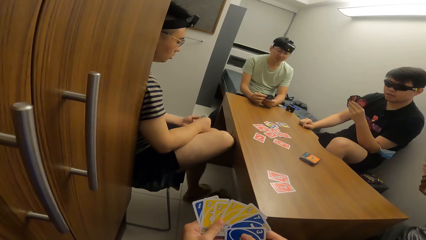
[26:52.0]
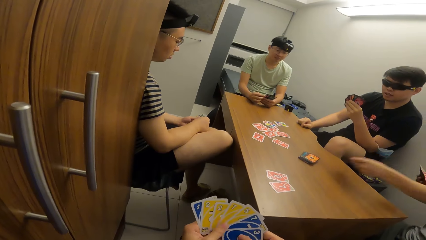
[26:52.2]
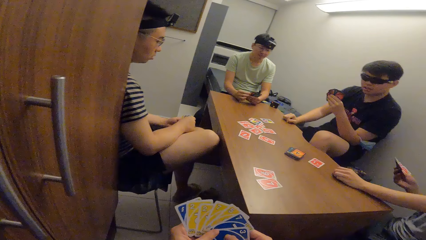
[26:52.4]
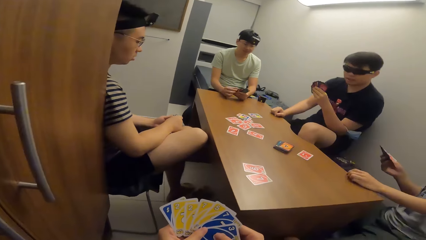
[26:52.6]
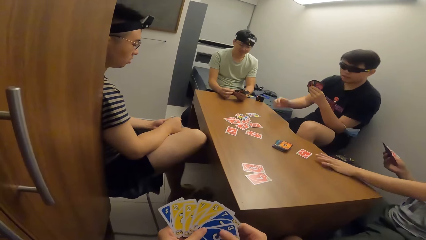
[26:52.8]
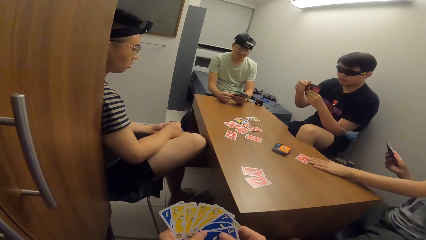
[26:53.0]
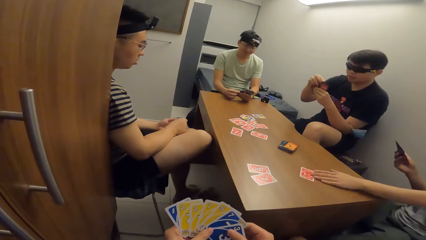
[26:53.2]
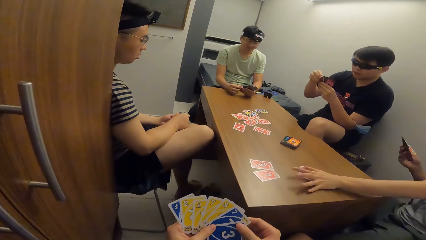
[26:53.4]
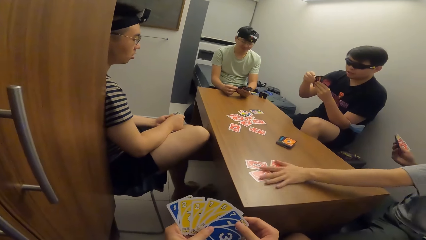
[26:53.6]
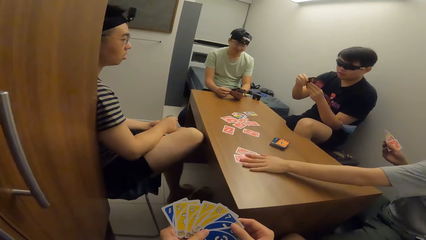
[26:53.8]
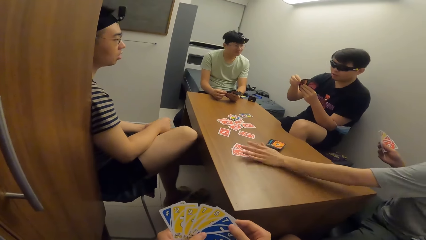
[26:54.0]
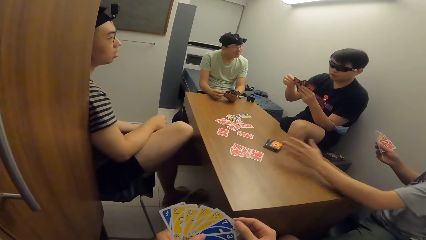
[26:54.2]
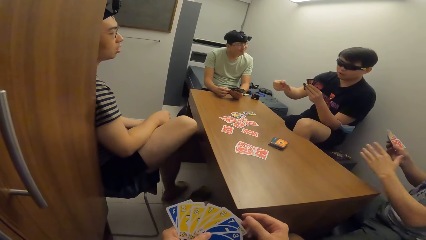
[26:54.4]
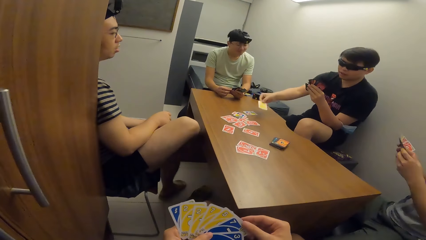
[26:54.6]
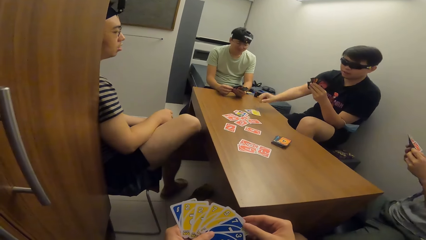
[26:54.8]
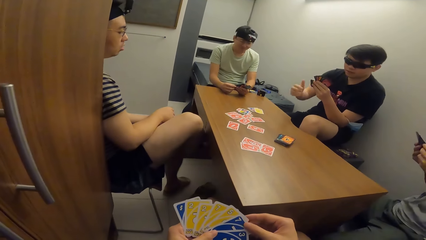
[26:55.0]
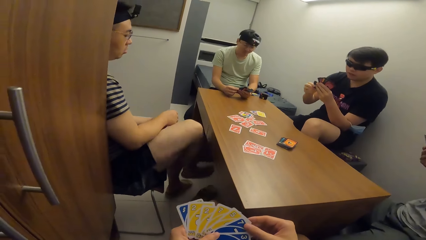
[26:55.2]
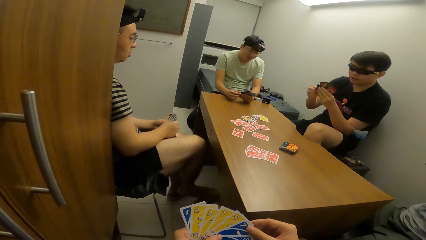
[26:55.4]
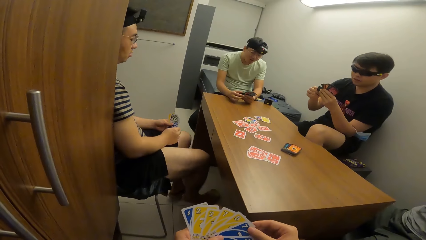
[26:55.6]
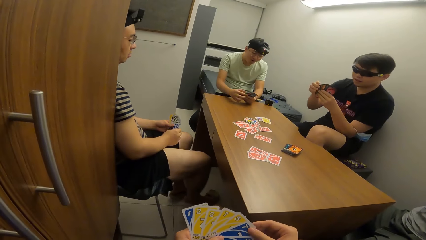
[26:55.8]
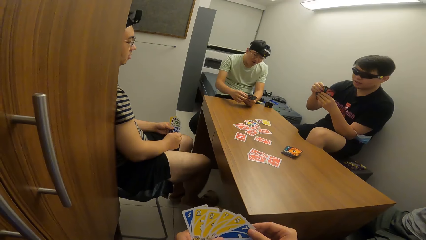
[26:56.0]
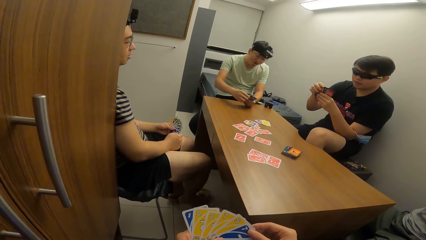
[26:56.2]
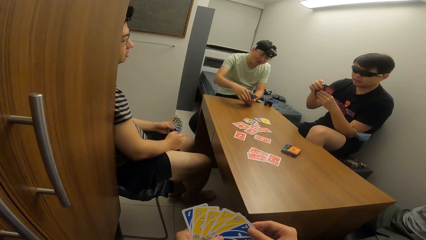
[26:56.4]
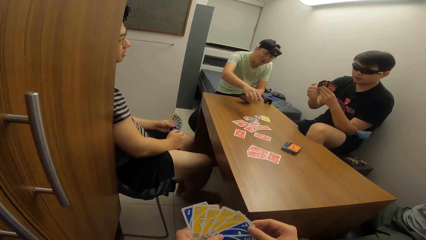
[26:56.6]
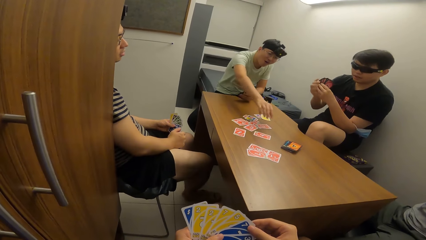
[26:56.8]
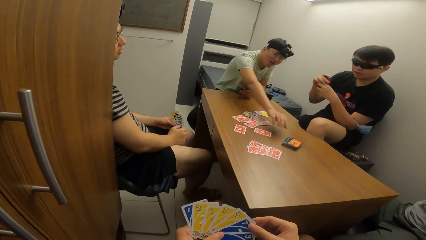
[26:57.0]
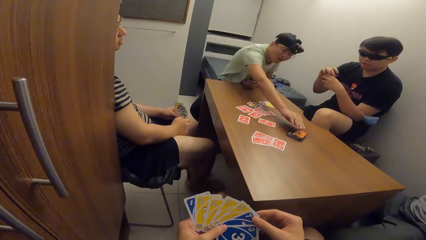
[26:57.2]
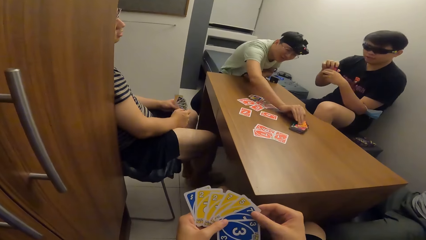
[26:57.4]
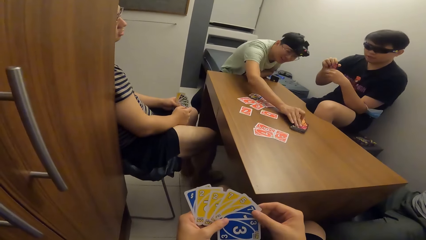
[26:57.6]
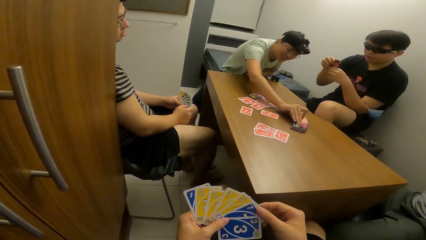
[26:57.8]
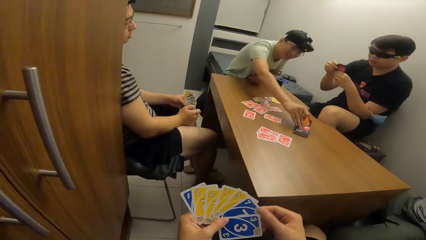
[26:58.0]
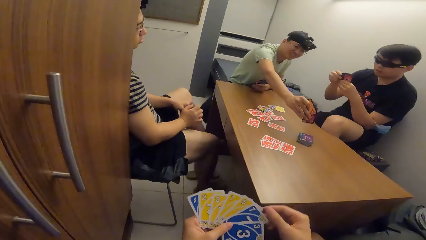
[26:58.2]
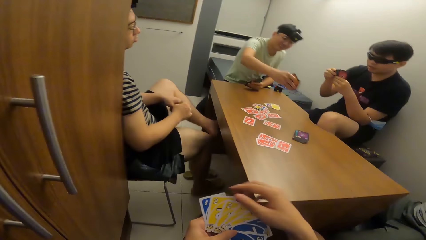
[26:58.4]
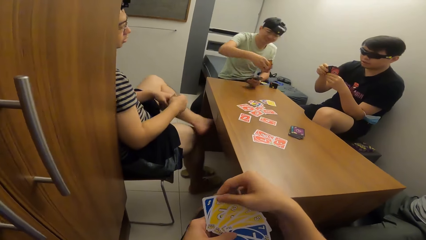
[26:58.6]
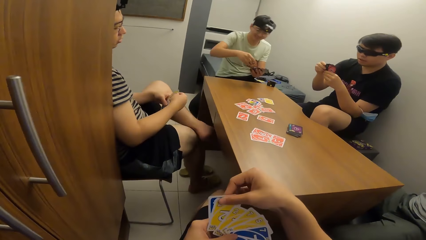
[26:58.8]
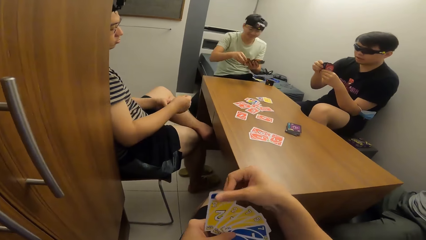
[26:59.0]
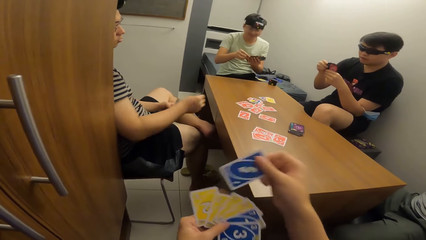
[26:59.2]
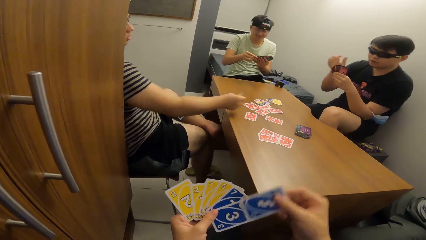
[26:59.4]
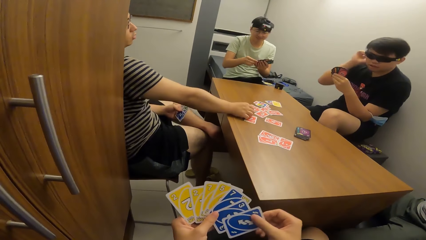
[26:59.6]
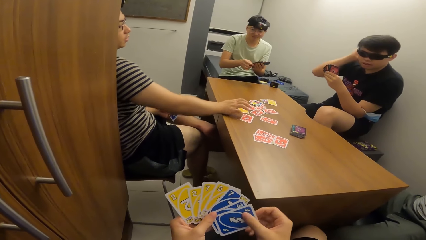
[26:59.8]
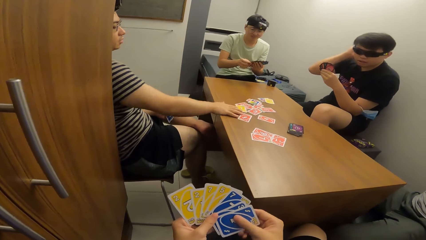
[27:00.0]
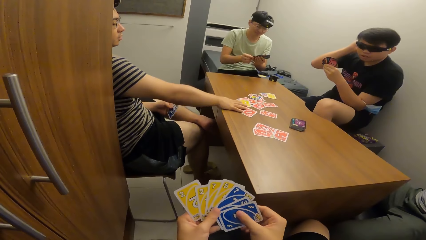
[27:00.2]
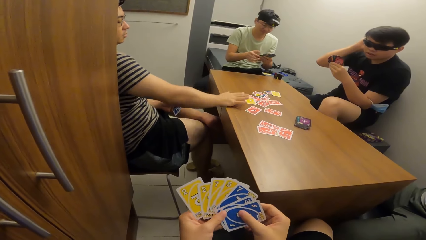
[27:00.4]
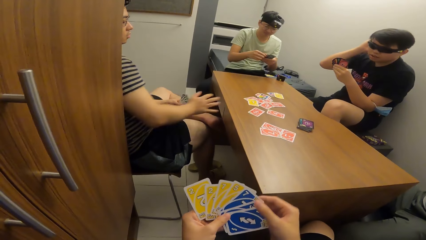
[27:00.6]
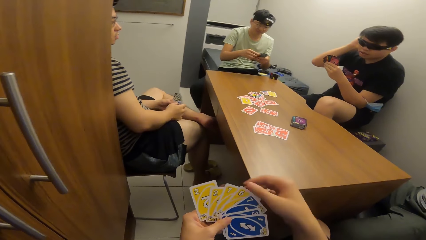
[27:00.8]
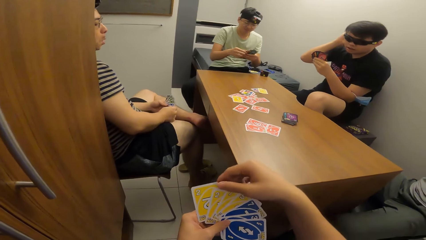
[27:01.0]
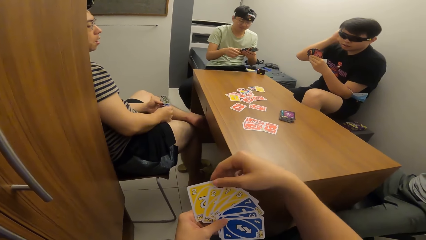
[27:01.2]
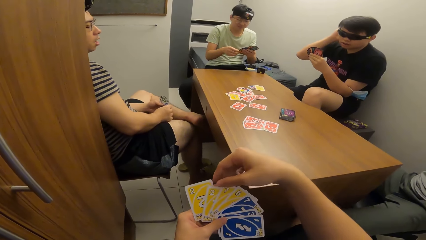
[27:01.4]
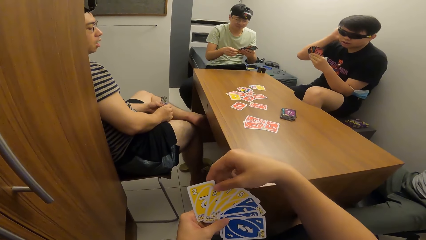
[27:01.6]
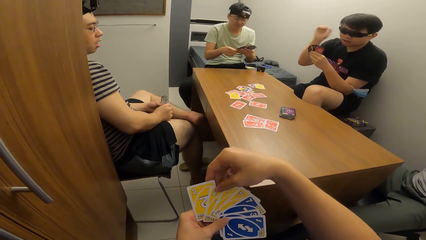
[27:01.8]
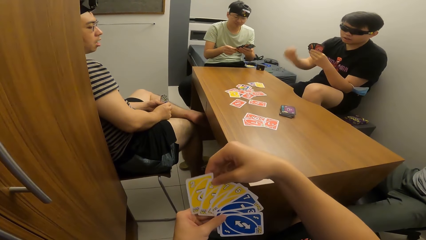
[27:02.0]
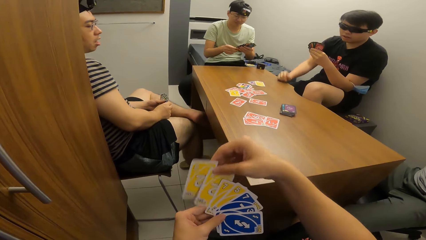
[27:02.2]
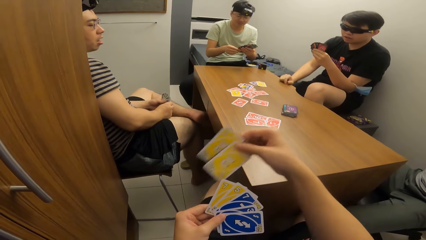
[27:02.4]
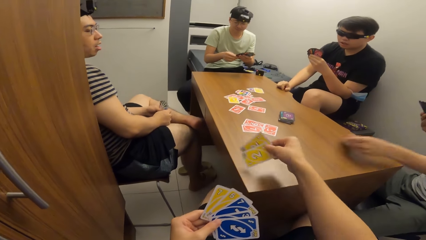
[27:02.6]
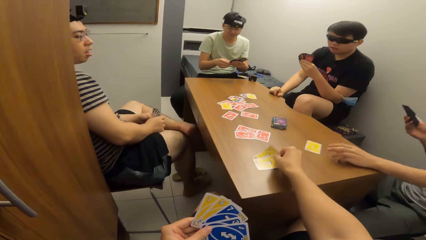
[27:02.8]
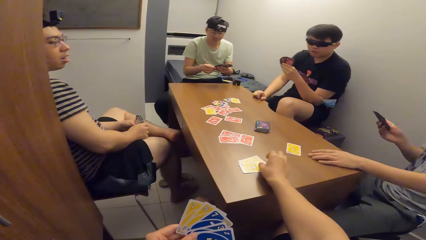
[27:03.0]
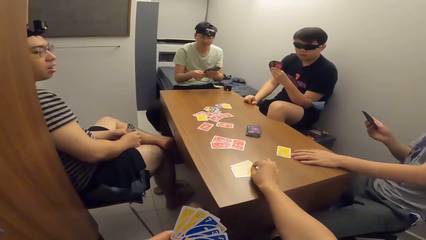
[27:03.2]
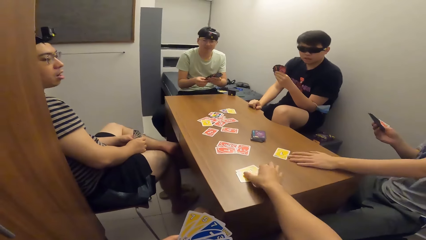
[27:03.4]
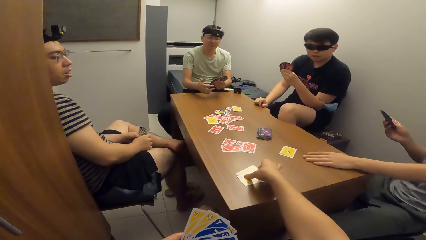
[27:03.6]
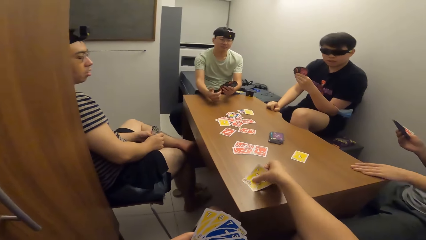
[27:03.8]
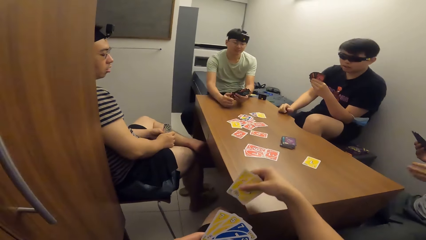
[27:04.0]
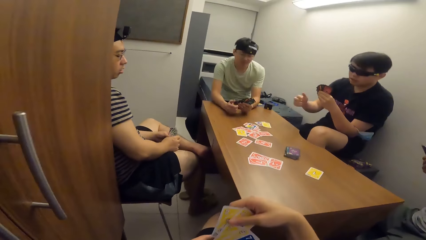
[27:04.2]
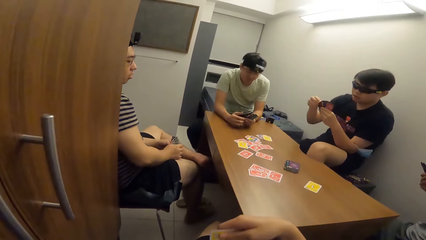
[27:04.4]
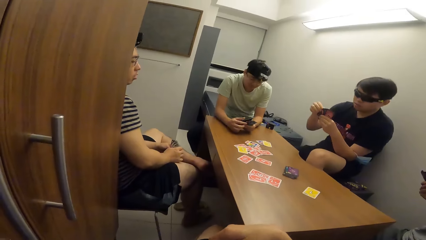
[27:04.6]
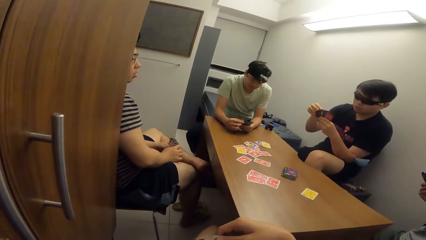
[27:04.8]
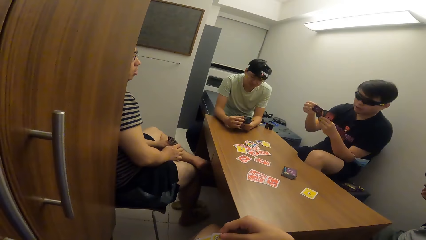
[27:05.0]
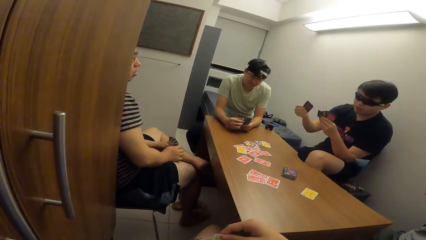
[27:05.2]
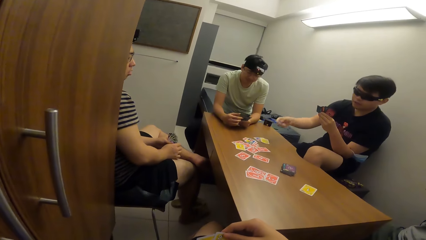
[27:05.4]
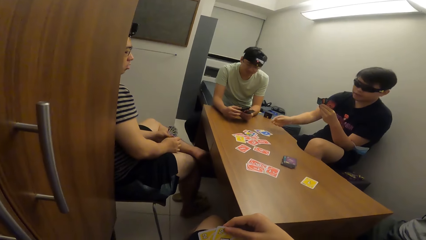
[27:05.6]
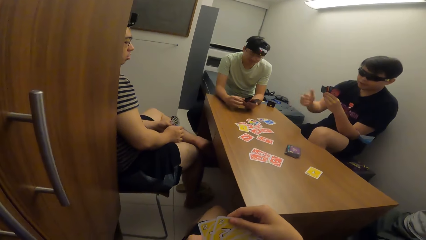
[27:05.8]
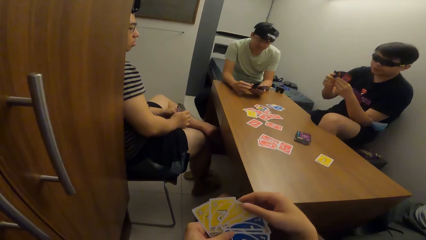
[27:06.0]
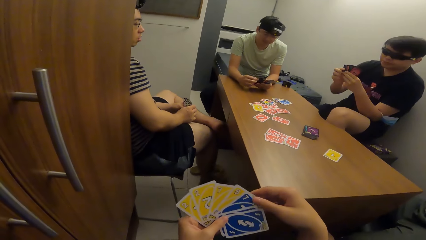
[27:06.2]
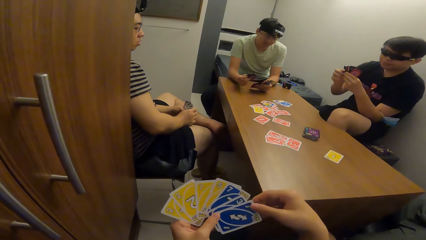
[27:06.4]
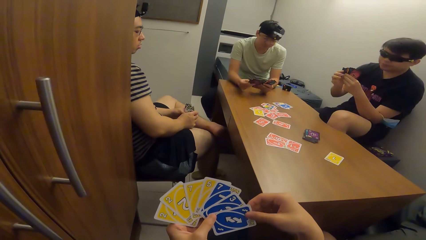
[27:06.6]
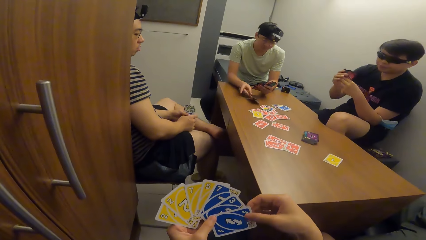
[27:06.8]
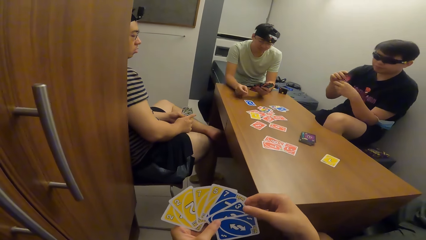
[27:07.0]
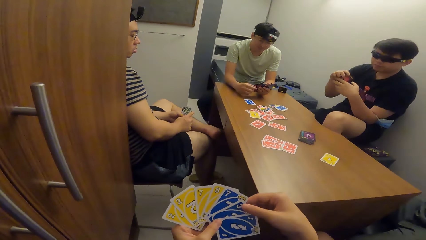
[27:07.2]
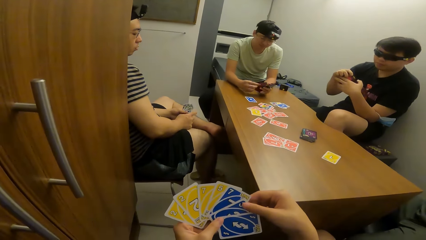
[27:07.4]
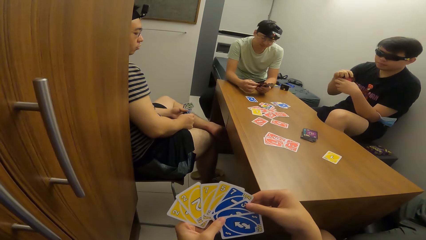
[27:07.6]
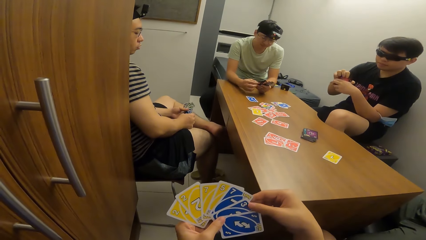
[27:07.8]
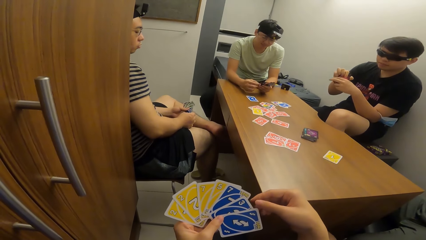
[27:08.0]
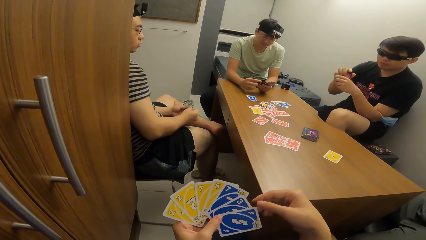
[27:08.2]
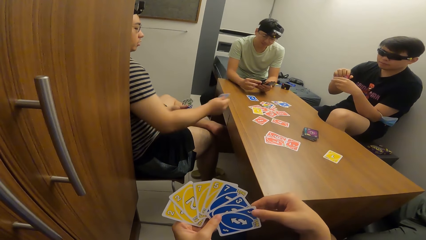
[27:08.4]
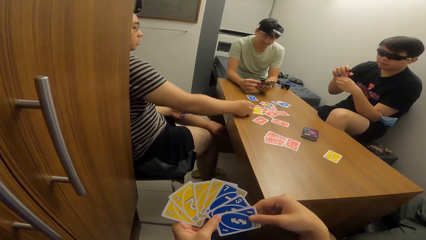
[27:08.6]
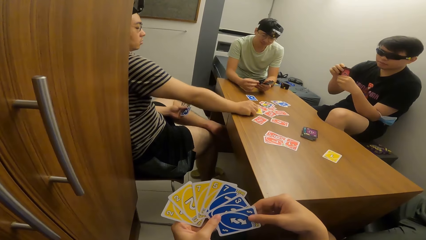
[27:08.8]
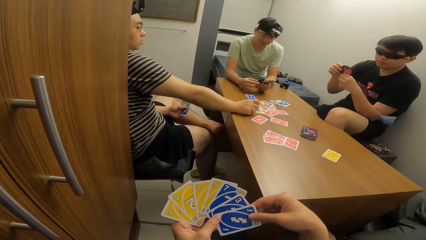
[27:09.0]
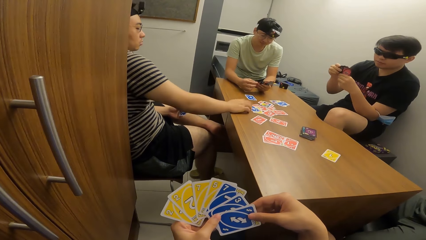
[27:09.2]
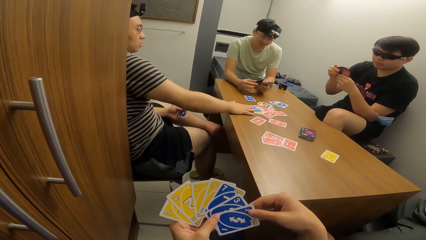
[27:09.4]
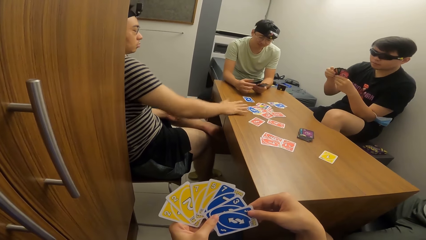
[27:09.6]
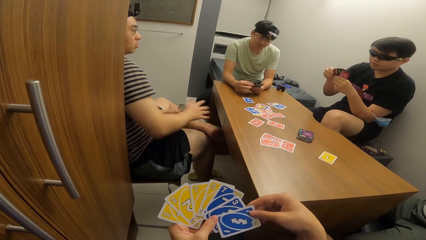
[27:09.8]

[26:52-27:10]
A man plays a card in his left hand on the table and adjusts the card on the table with his left hand. Another man plays a card in his right hand on the table. A third man picks cards from the table with his right hand. A fourth man plays a card in his right hand on the table. The camera wearer plays cards in his right hand on the table. The first man plays a card in his left hand on the table. The camera wearer lifts the cards in his right hand from the table. The second man plays a card in his right hand on the table. The third man plays a card in his right hand on the table. The fourth man plays a card in his right hand on the table.
